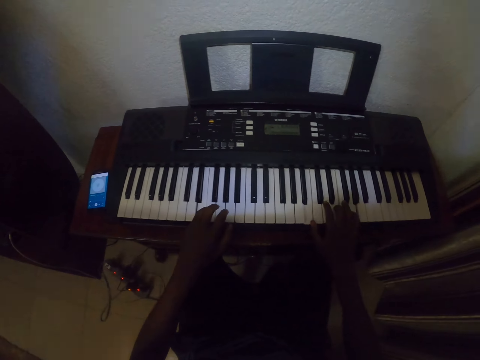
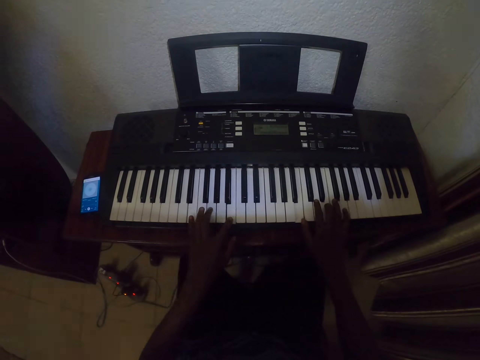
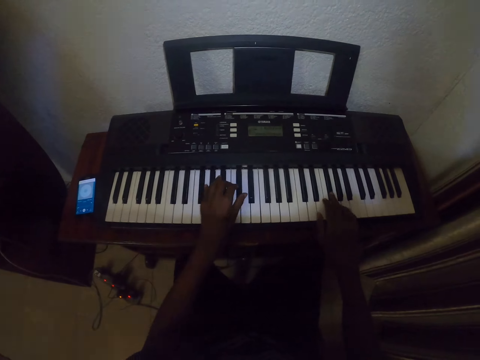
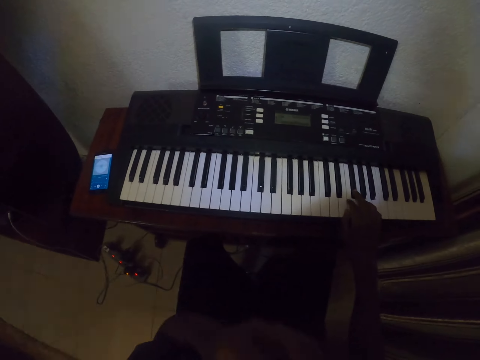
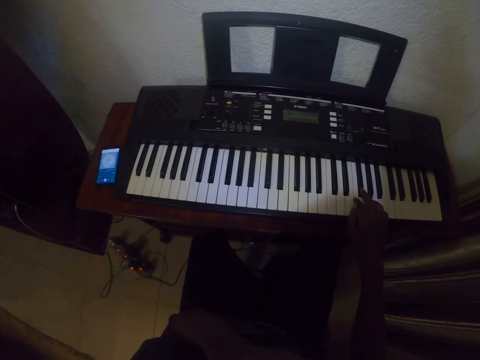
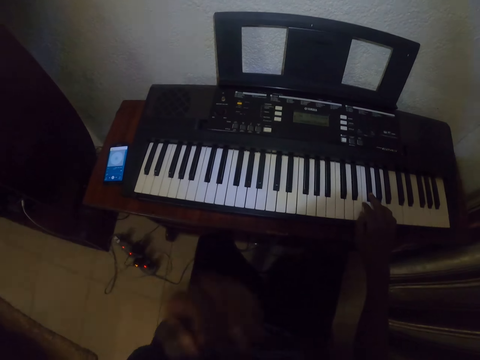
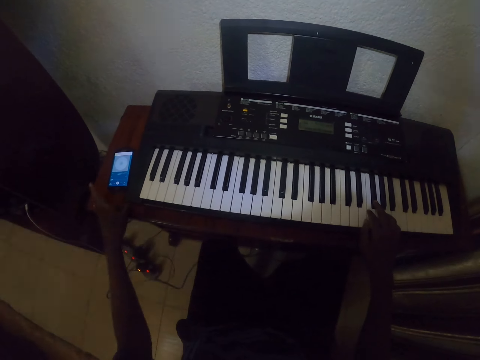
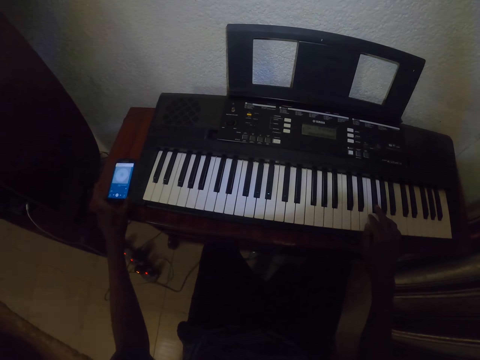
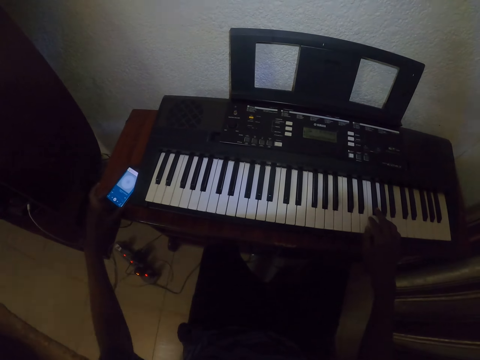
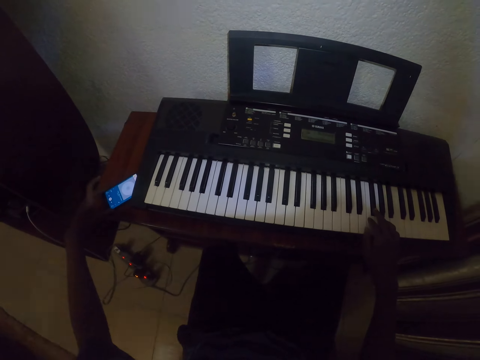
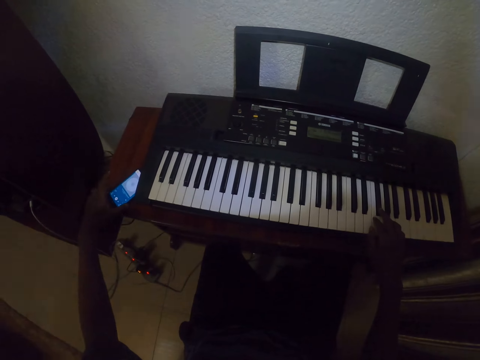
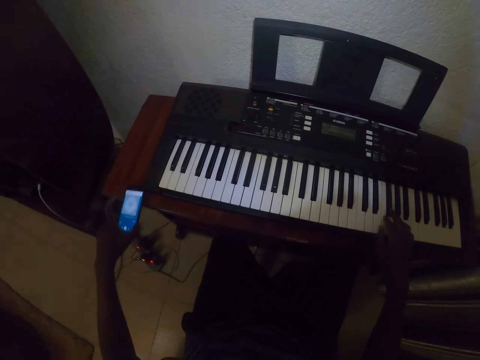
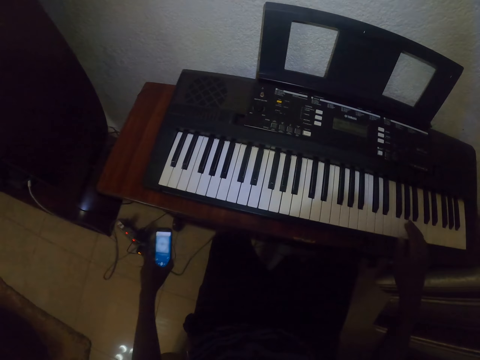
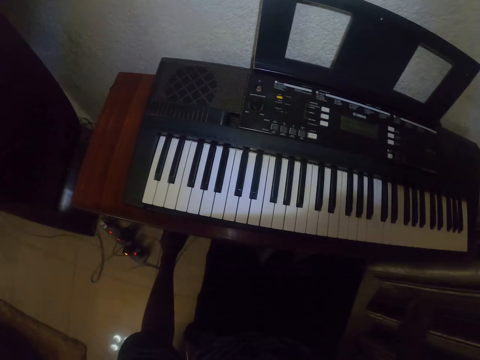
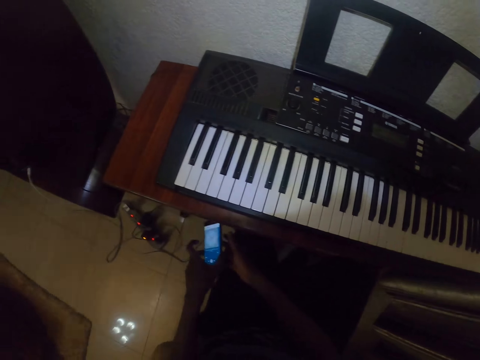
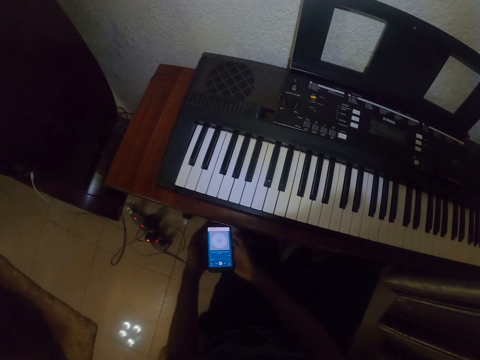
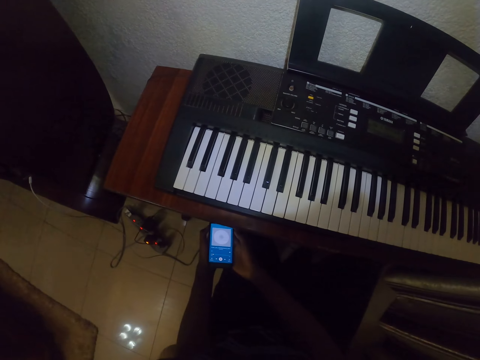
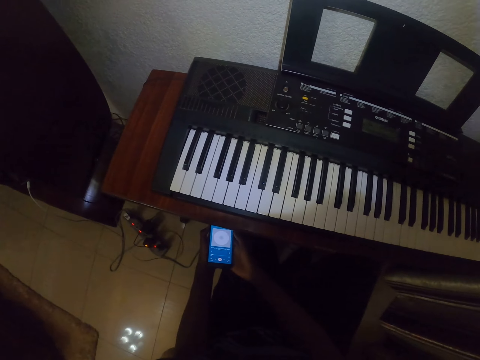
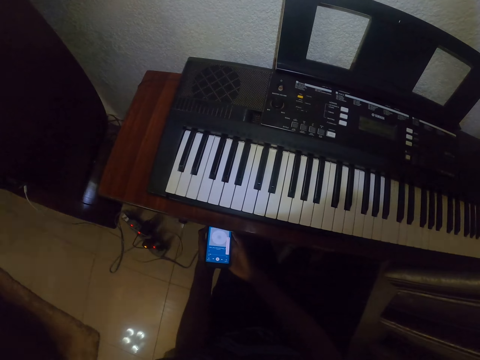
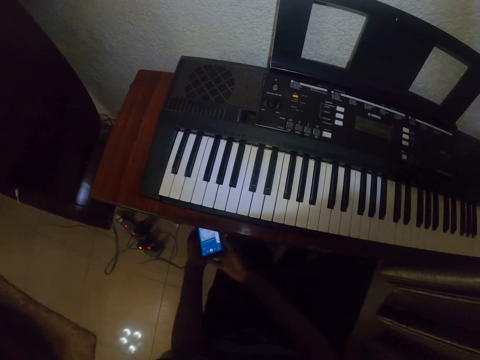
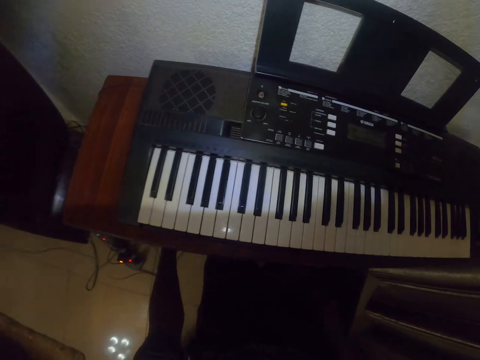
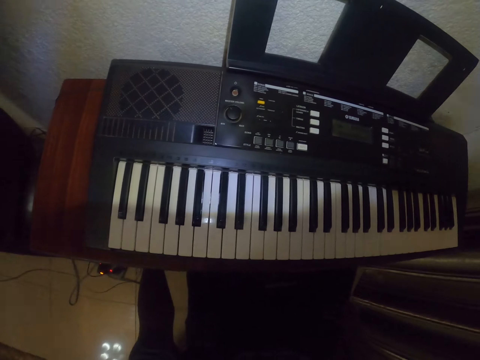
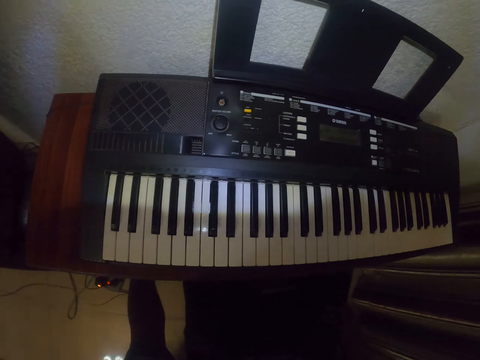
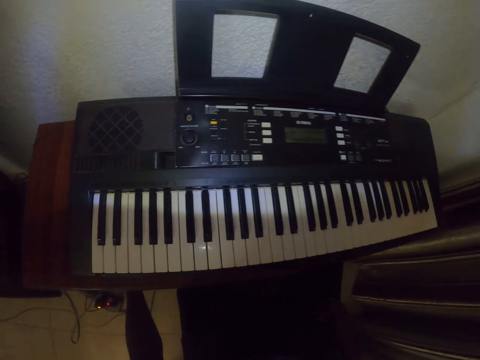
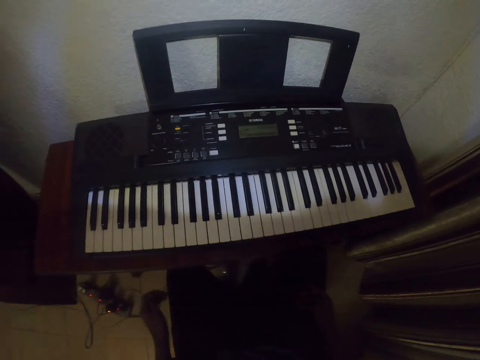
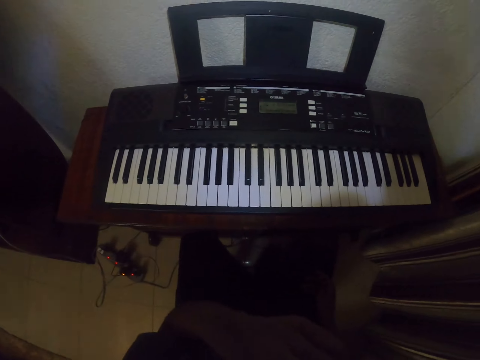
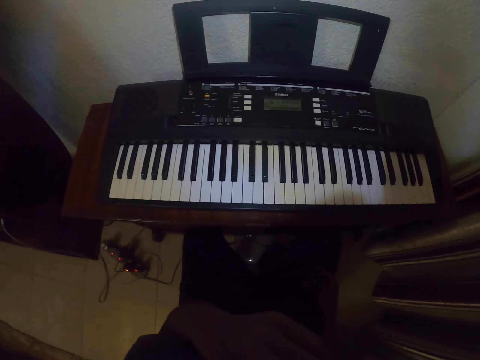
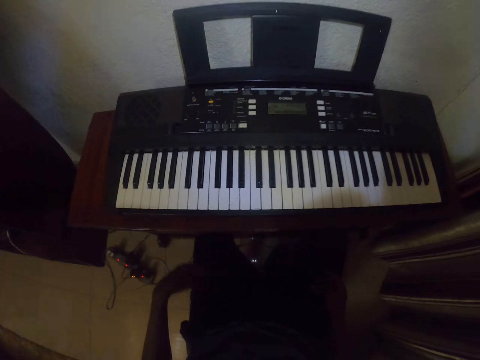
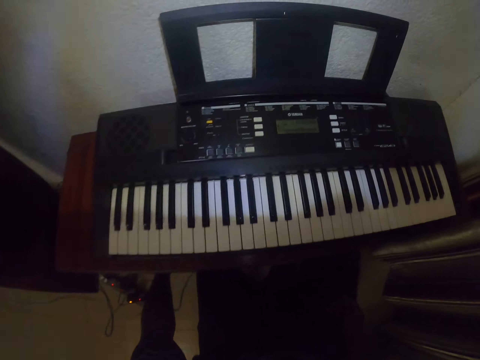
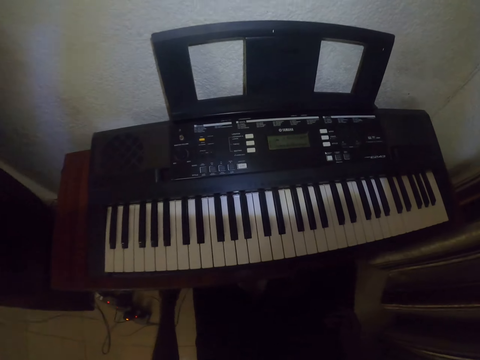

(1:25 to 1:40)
The camera wearer does something. They pick up a mobile phone. They move the phone on the table. They carry the phone. They press the phone. They do something. They put the mobile phone under the table.

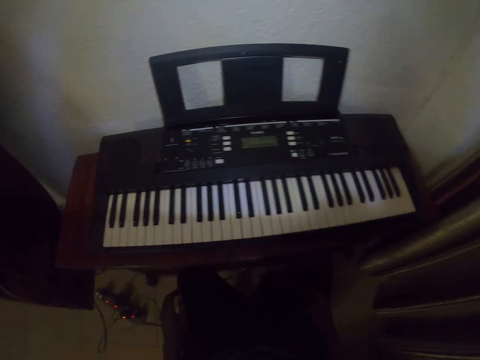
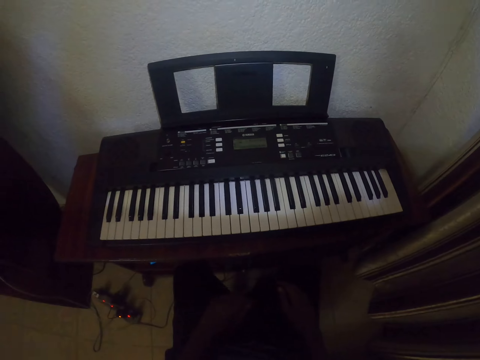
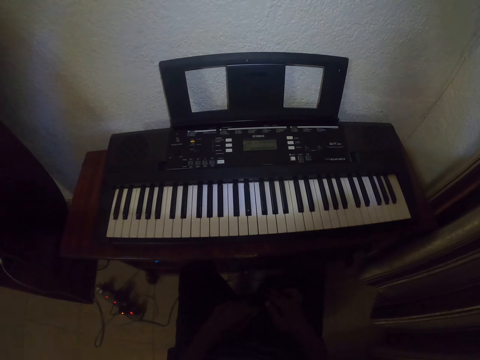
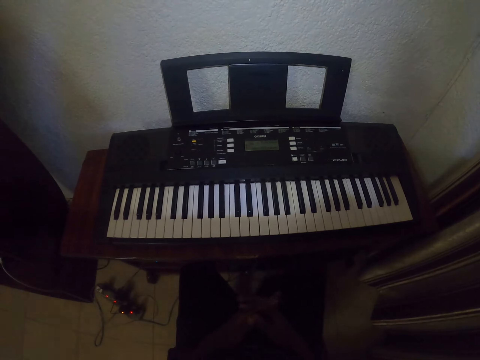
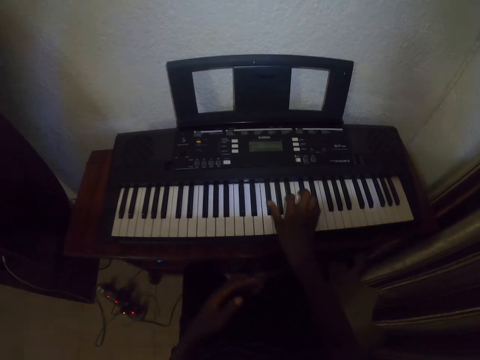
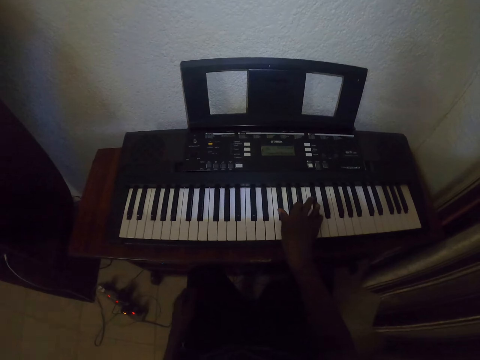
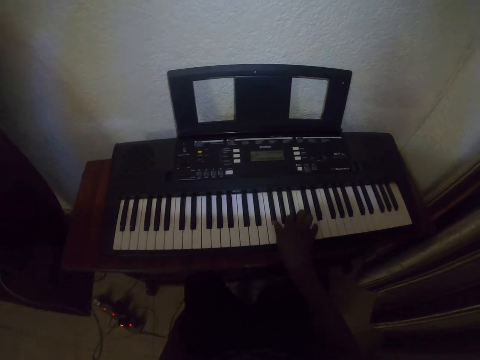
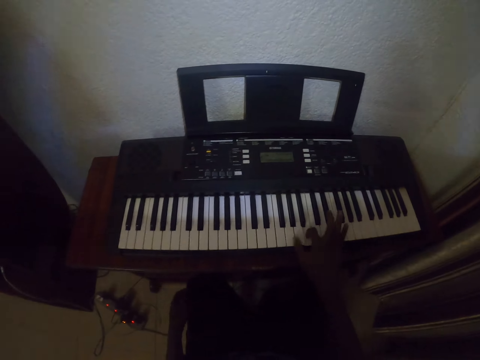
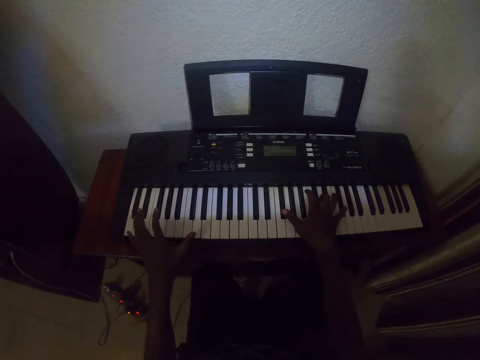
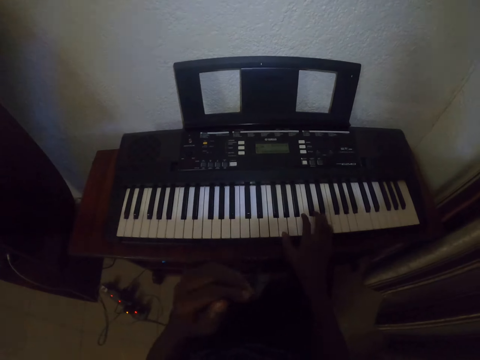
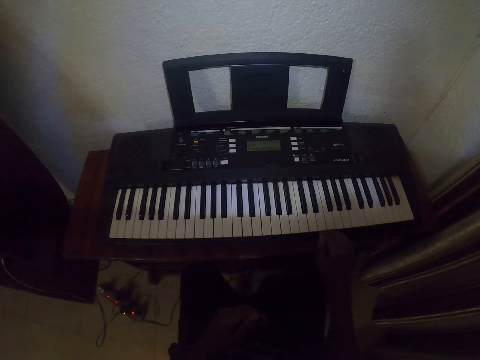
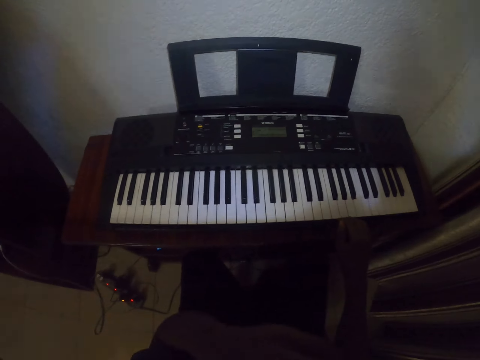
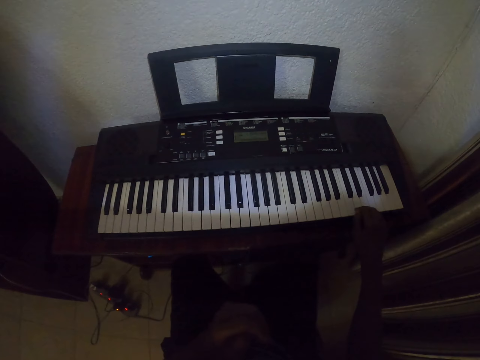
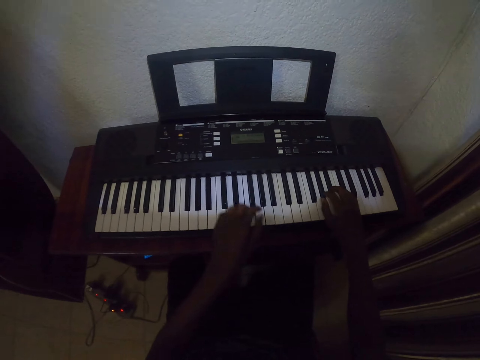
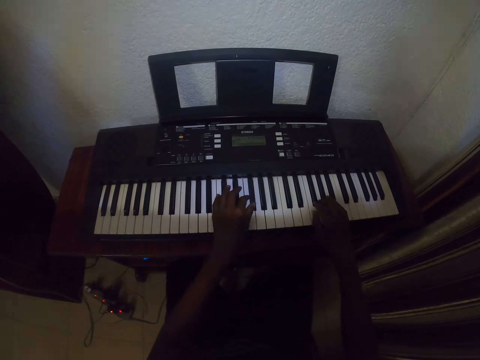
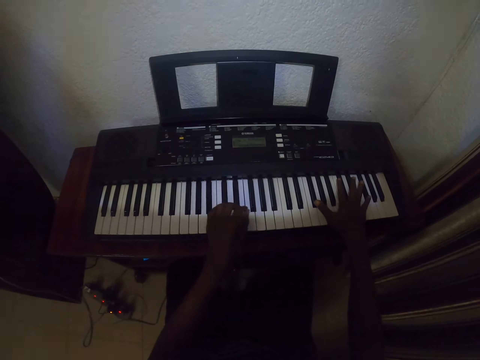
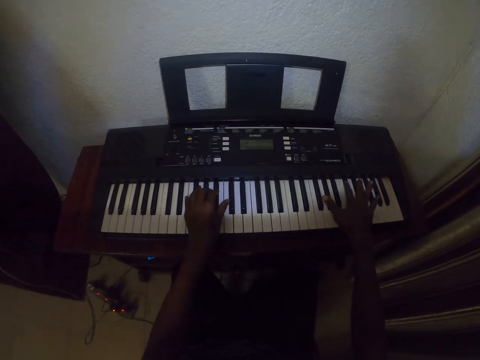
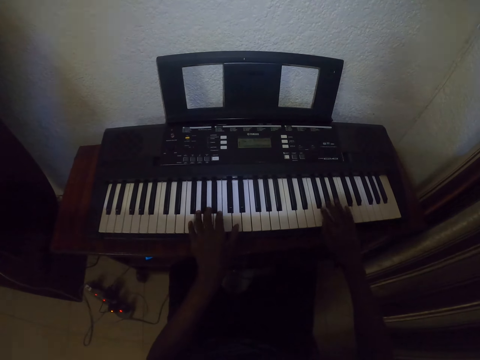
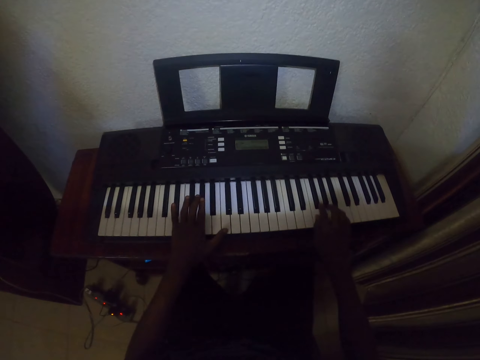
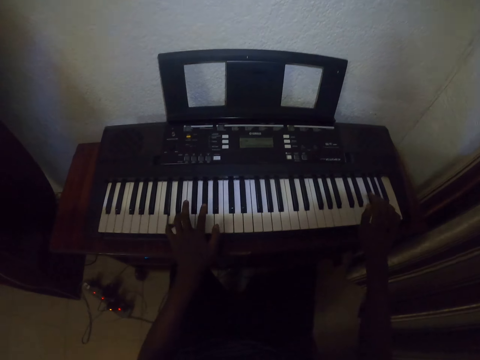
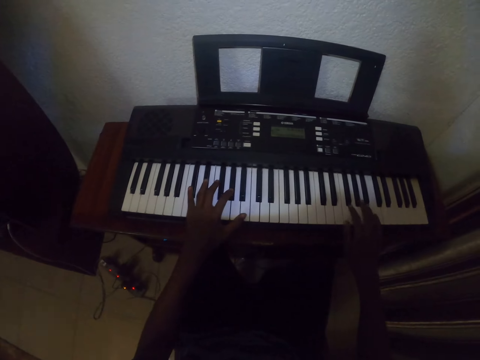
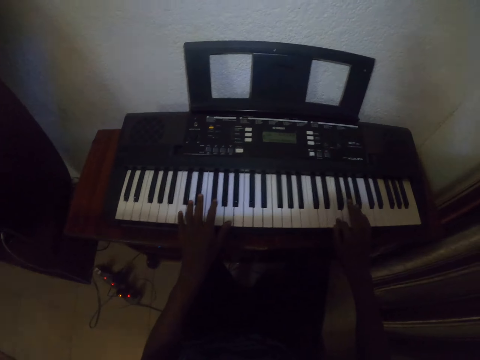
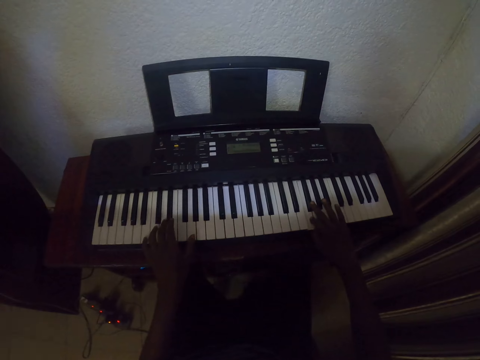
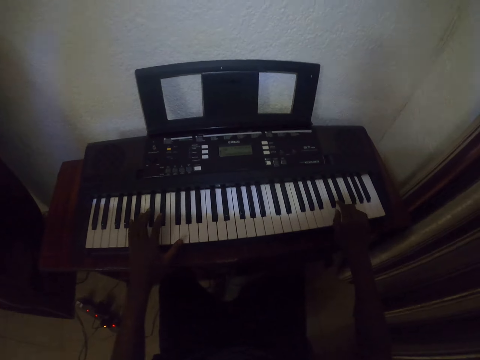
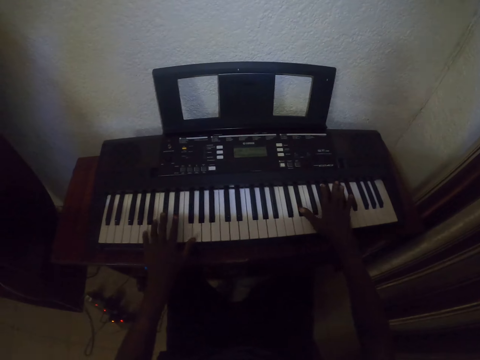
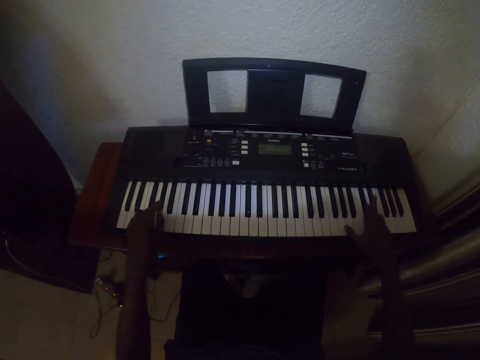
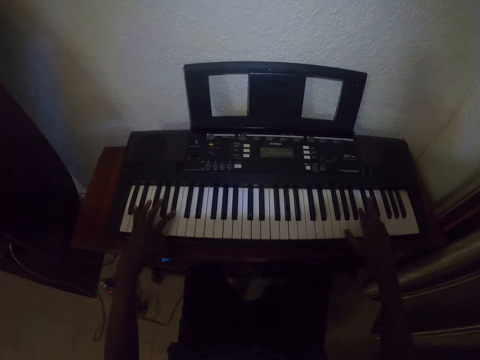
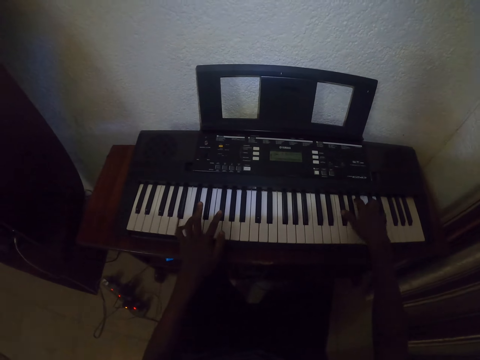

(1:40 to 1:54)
The camera wearer plays the piano with the right hand. They do something. They play the piano with both hands.
